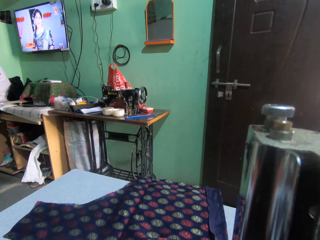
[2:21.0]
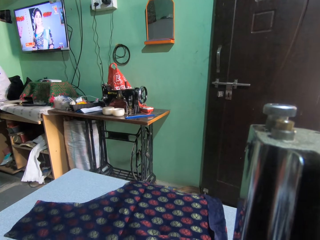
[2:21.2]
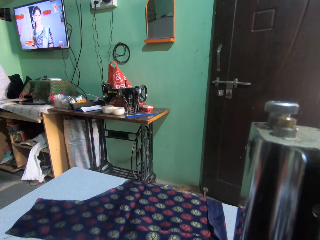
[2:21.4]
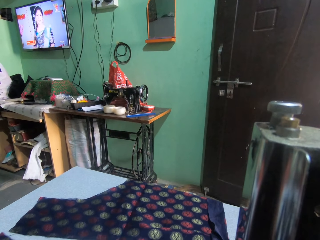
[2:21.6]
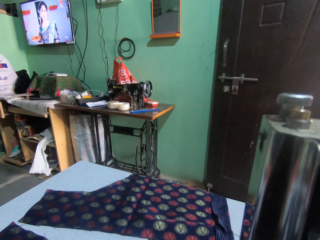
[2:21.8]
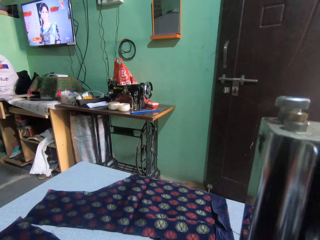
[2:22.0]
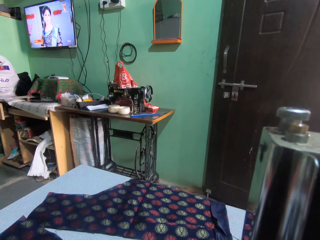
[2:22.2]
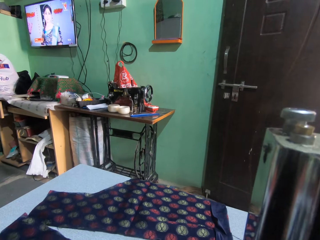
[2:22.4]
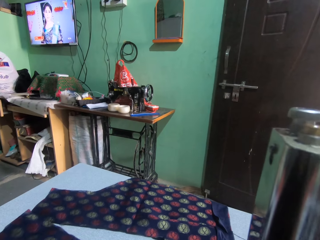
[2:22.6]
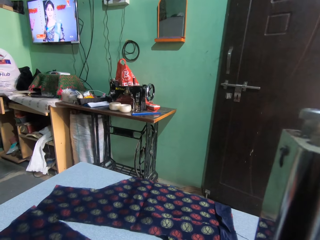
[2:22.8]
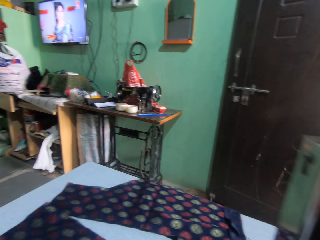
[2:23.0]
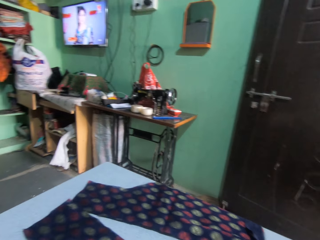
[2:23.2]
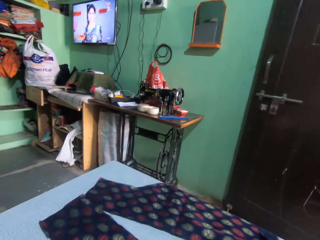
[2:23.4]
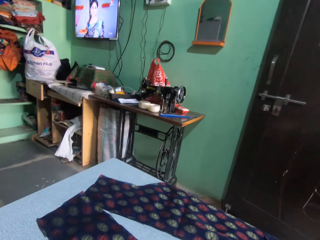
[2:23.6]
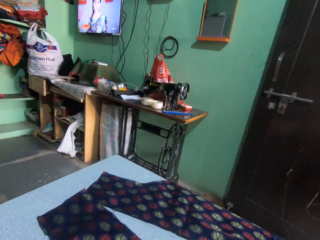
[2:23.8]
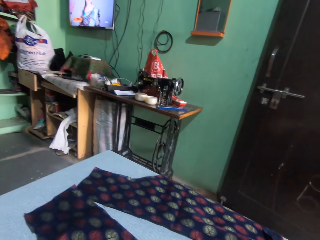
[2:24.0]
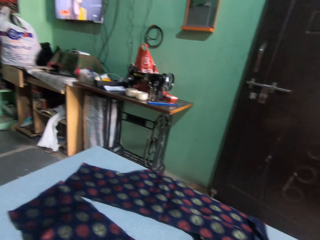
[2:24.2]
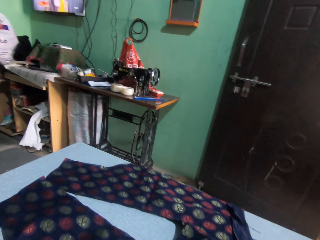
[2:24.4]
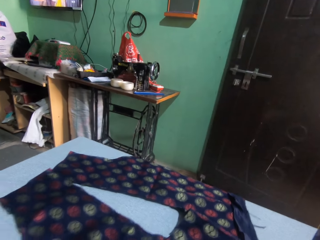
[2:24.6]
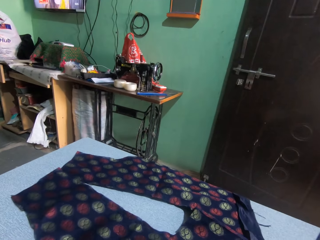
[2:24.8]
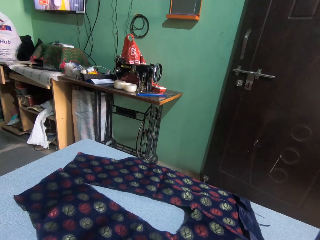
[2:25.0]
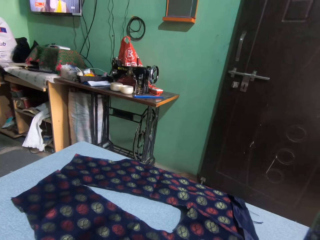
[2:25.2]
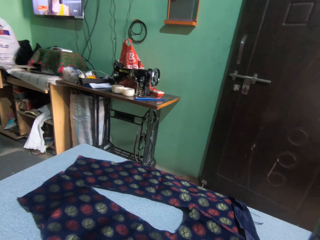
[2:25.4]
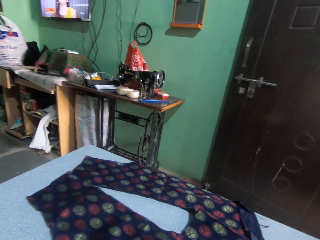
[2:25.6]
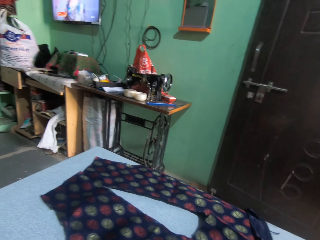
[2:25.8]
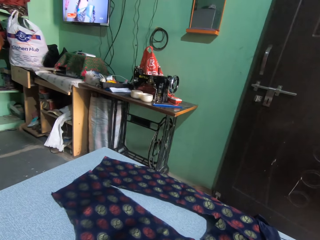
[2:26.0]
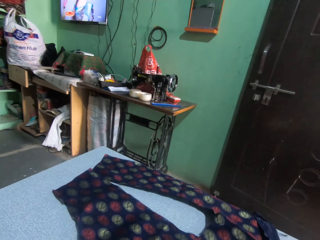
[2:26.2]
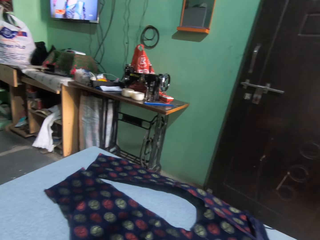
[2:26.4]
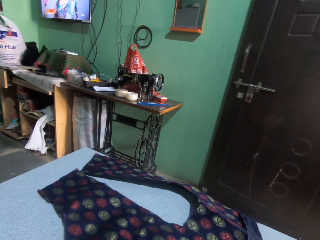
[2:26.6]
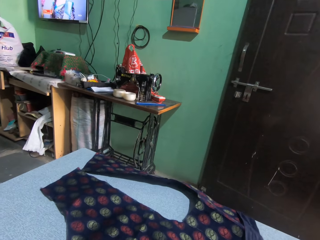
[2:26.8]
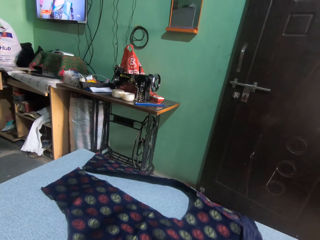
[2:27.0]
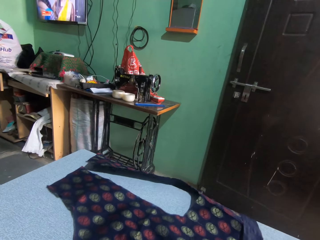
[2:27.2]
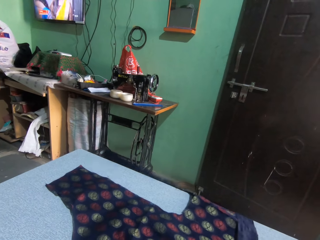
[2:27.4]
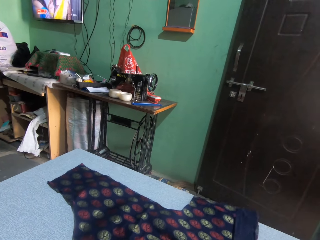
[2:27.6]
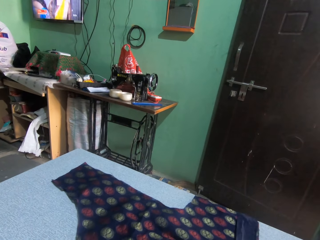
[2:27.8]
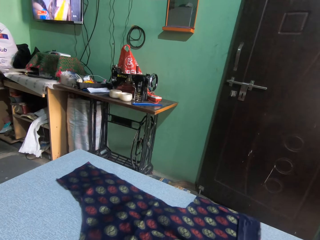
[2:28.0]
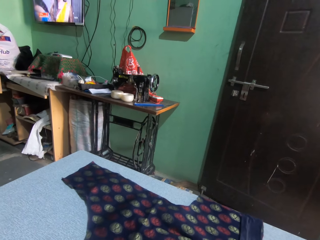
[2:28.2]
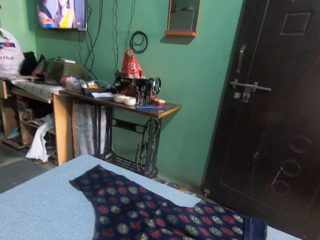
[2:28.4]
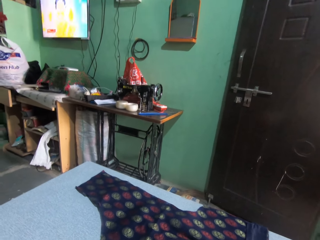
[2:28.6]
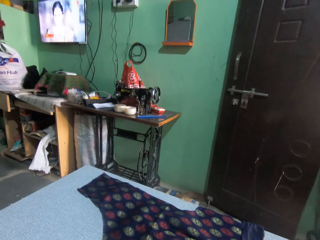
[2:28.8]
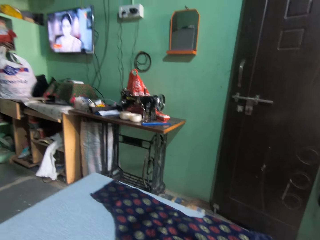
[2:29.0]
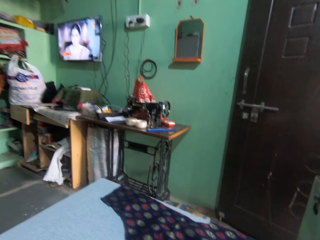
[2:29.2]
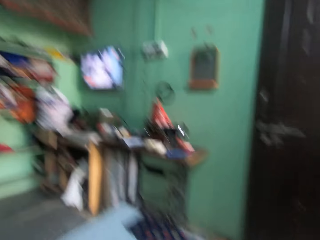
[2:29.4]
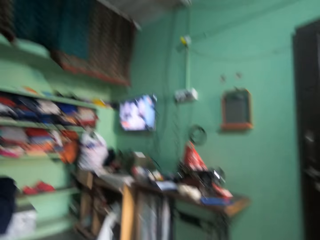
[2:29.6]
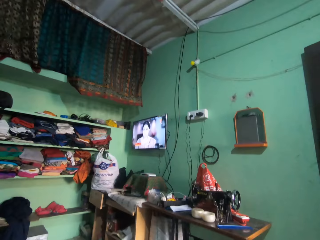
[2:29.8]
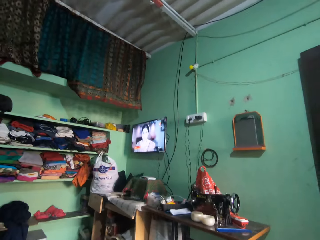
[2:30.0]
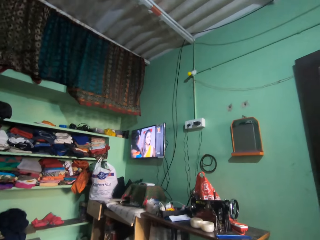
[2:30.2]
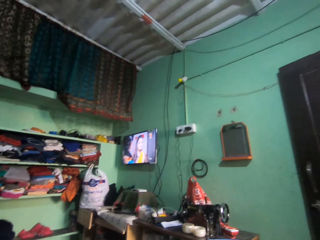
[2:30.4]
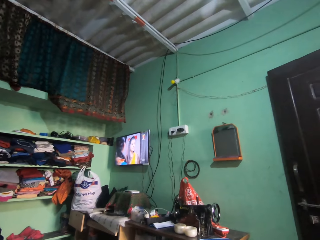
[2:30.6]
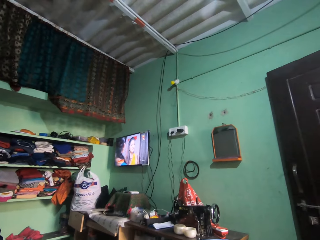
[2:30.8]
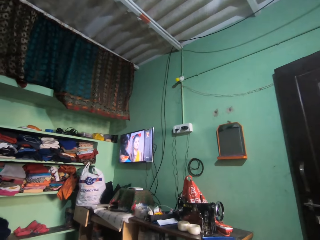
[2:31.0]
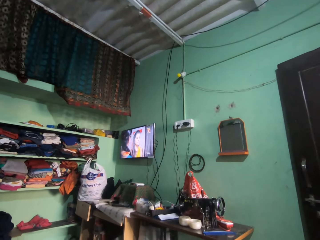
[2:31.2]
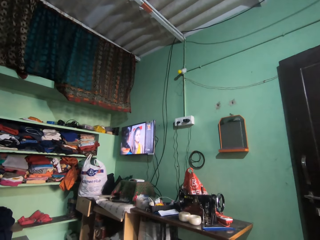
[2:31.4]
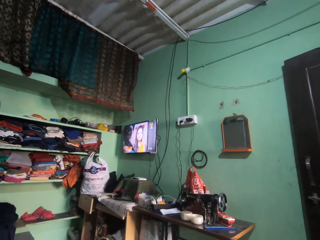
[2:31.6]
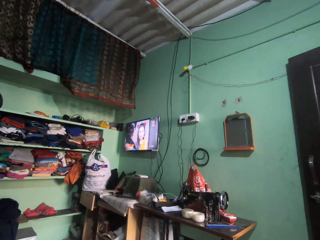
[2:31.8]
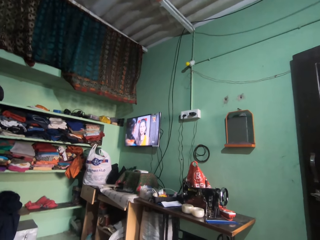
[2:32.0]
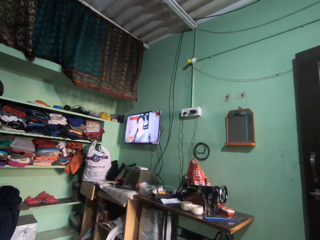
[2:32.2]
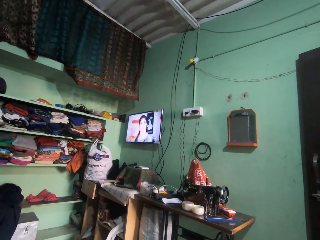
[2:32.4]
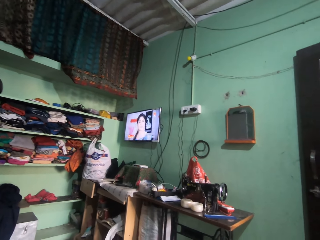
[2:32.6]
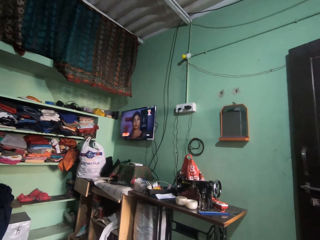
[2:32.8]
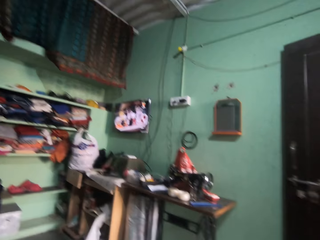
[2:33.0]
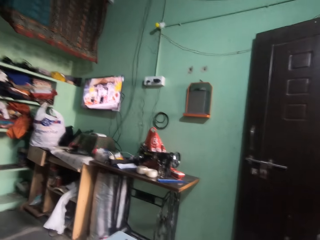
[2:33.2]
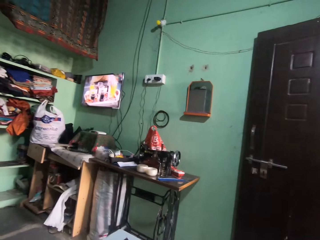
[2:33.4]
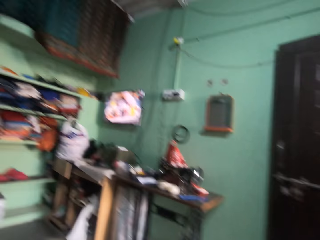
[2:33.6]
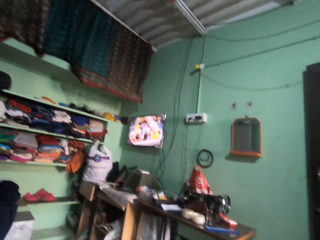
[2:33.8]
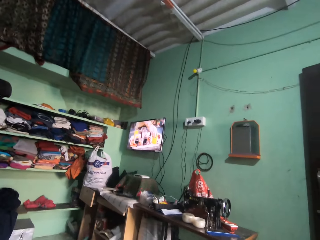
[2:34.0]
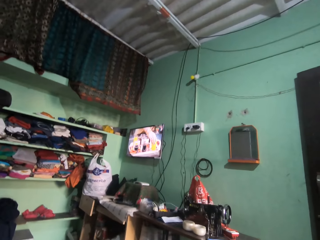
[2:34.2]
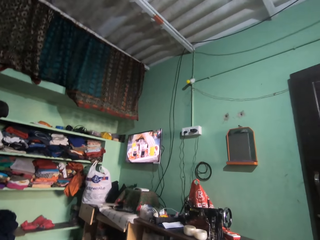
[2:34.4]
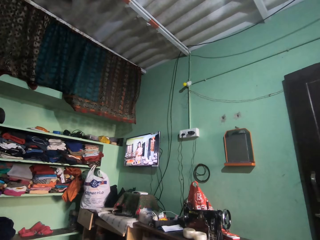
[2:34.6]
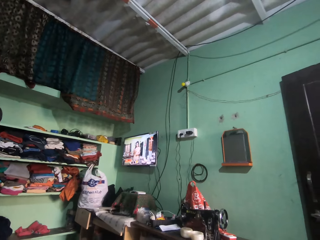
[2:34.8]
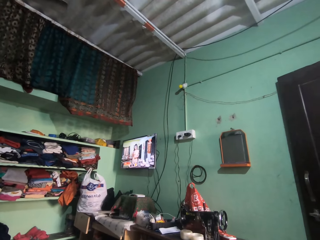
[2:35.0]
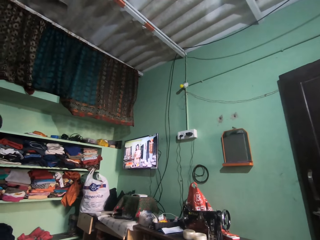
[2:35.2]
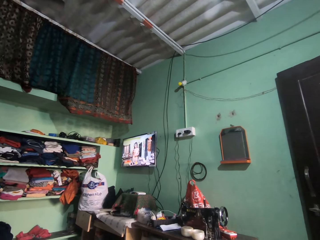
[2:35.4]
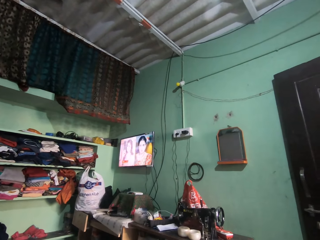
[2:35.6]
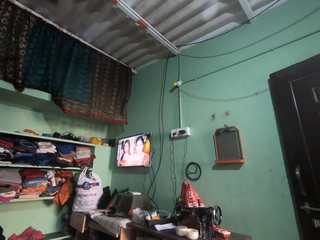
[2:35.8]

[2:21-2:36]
The camera wearer sews a cloth on the sewing machine. They look around in the room. They watch a television in the room. They look around in the room.

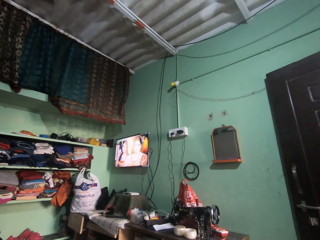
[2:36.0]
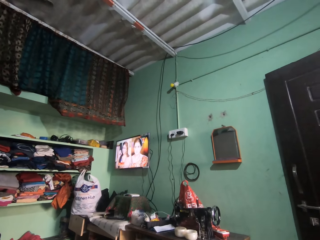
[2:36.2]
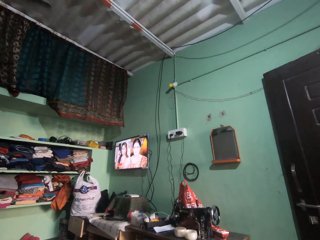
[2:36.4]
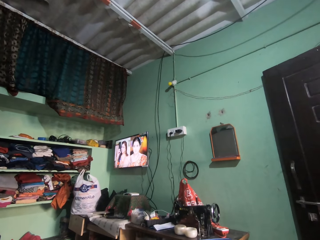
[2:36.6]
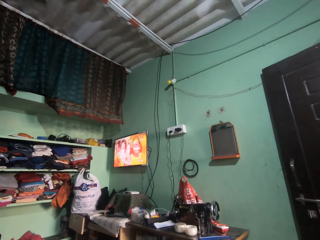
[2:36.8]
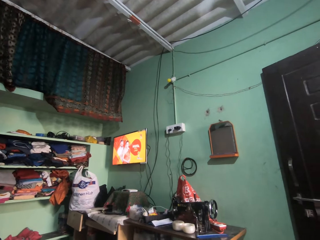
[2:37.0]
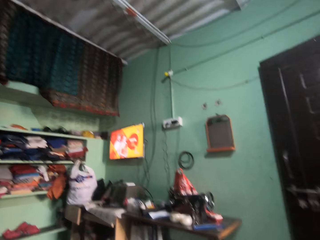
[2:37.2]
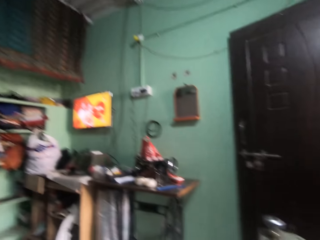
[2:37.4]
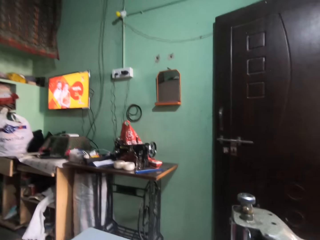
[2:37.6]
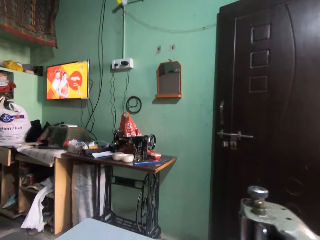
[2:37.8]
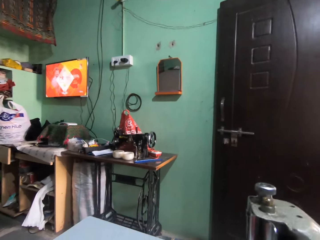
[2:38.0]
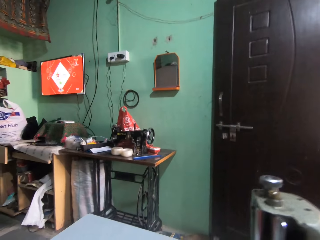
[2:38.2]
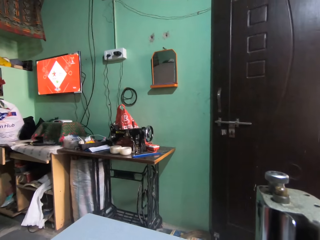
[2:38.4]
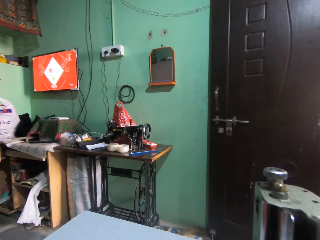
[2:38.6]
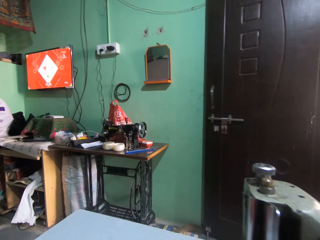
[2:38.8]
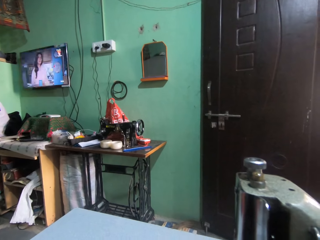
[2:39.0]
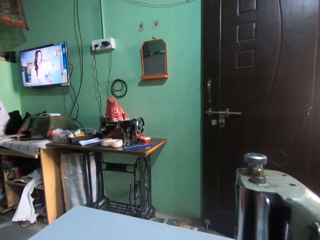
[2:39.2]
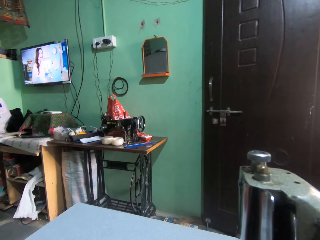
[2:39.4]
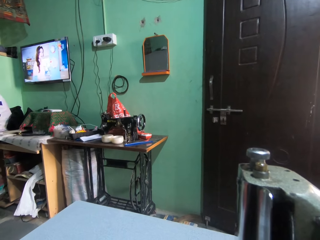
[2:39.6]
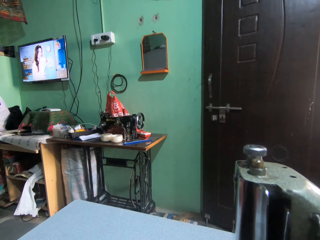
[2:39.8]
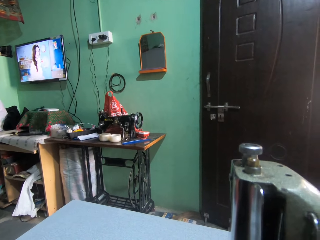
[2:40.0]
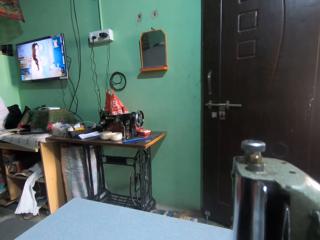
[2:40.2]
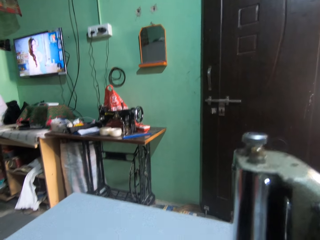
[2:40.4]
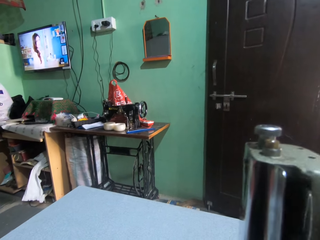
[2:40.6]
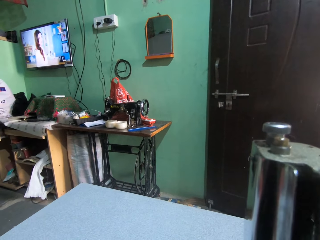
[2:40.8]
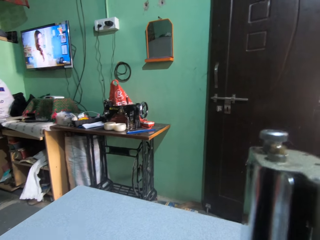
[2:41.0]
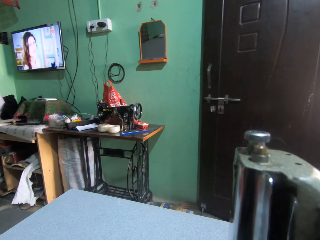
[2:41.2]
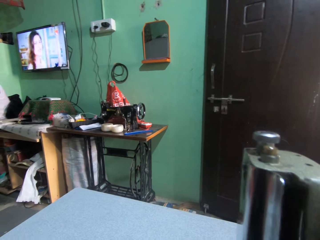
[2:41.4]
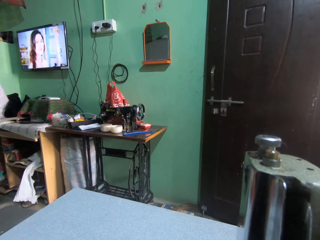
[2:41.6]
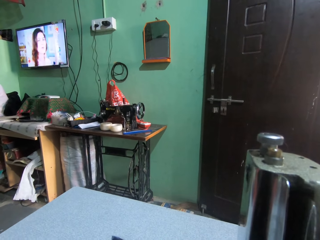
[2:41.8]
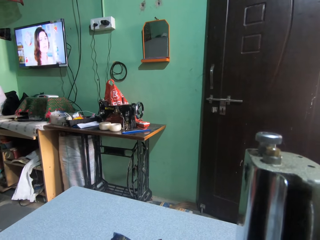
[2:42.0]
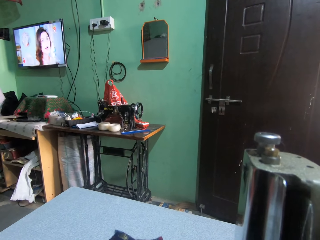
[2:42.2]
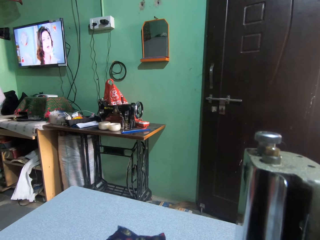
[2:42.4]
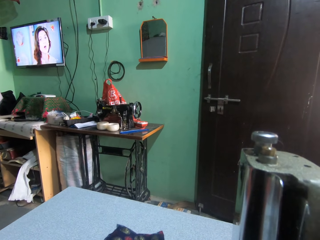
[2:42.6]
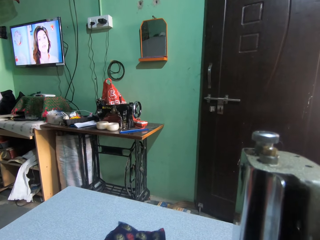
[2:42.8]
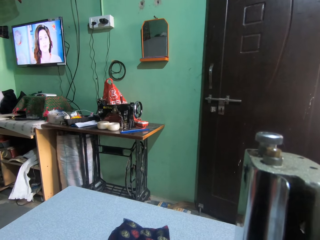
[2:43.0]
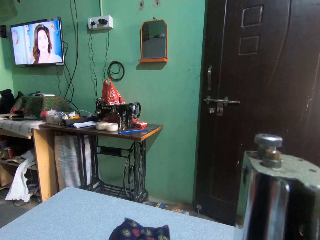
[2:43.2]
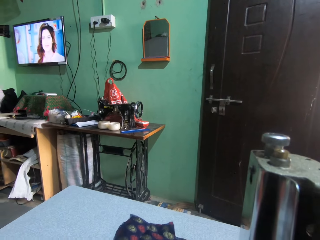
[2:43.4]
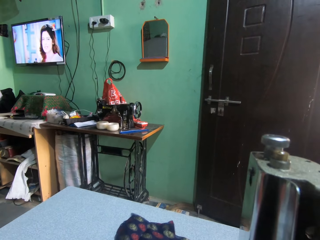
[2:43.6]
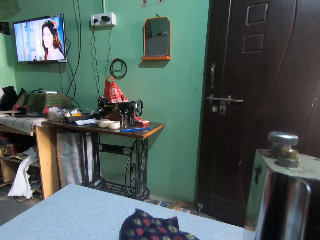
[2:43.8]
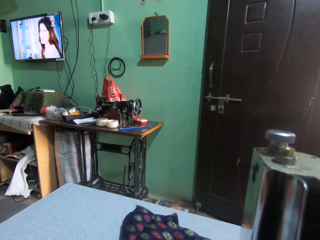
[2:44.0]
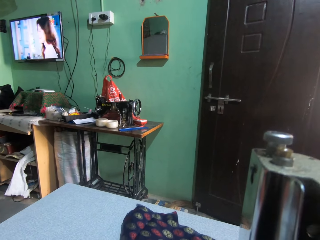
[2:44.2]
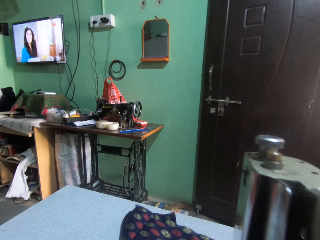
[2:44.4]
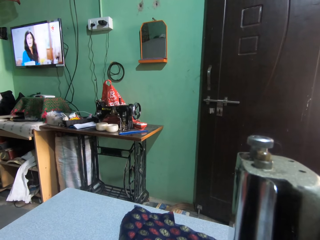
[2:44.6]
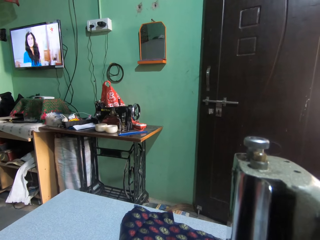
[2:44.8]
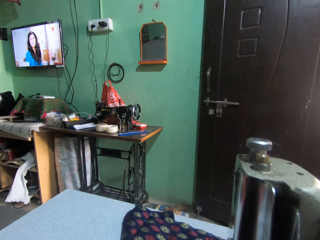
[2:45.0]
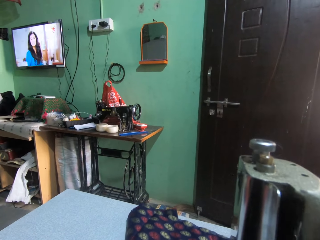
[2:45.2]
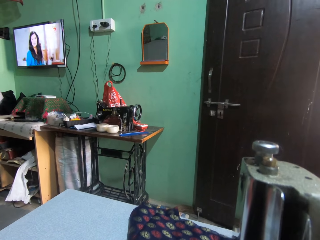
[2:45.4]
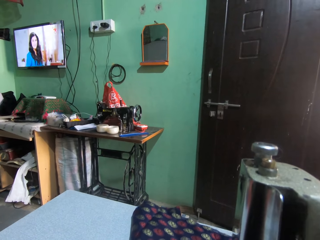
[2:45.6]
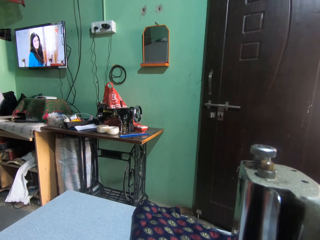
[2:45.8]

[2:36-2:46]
The camera wearer sews a cloth on the sewing machine.
